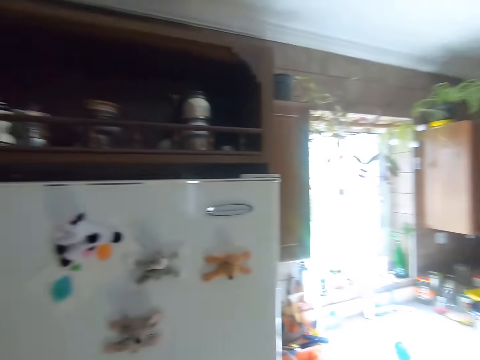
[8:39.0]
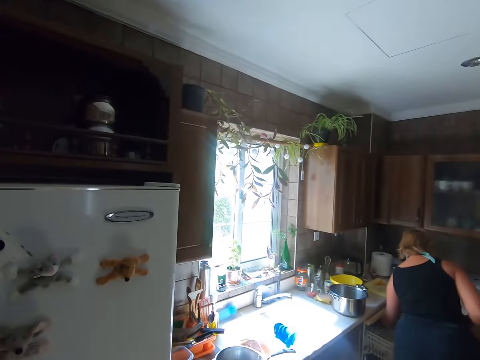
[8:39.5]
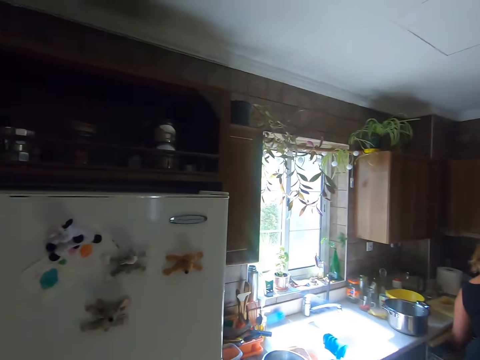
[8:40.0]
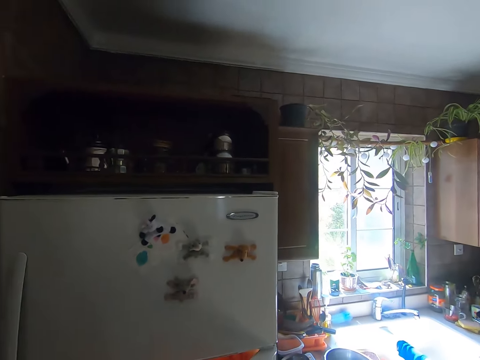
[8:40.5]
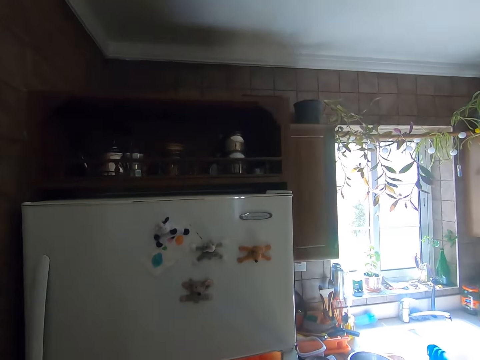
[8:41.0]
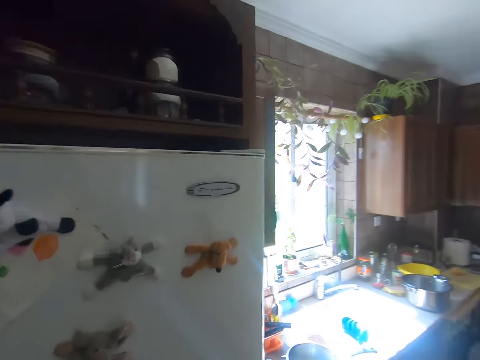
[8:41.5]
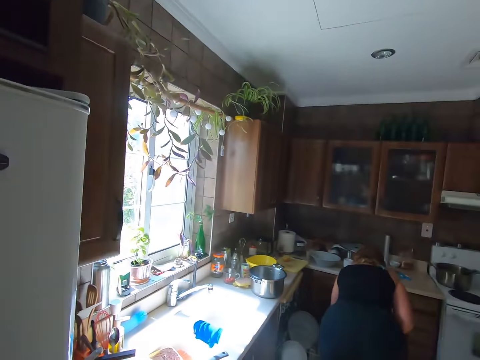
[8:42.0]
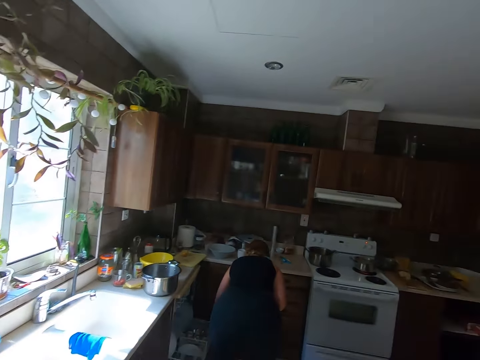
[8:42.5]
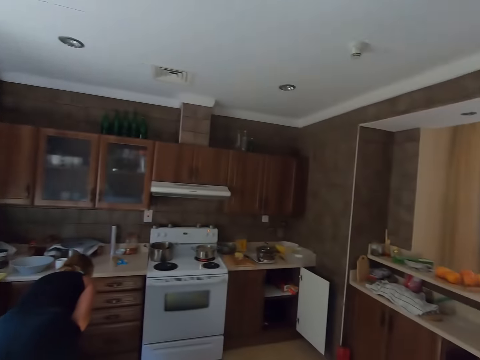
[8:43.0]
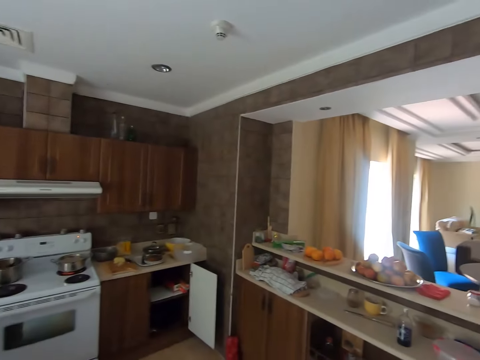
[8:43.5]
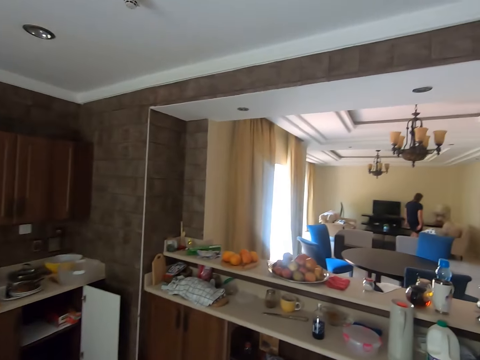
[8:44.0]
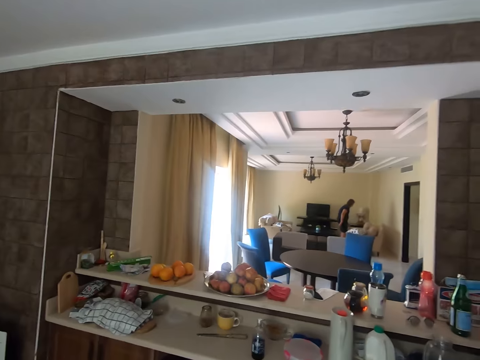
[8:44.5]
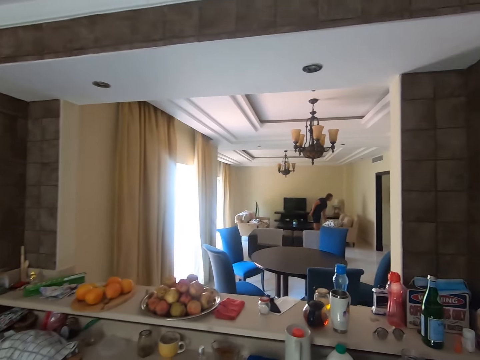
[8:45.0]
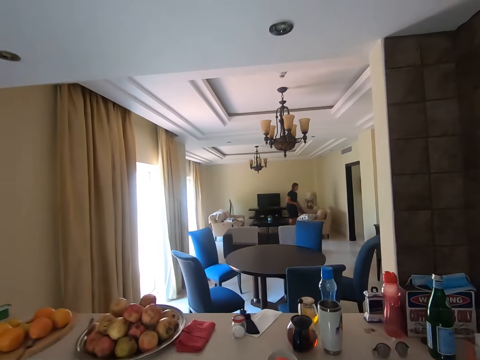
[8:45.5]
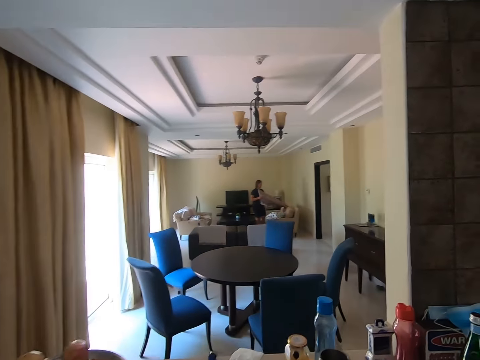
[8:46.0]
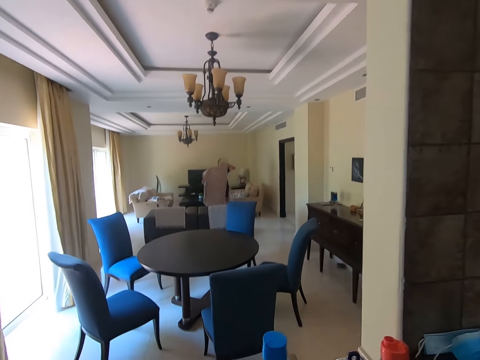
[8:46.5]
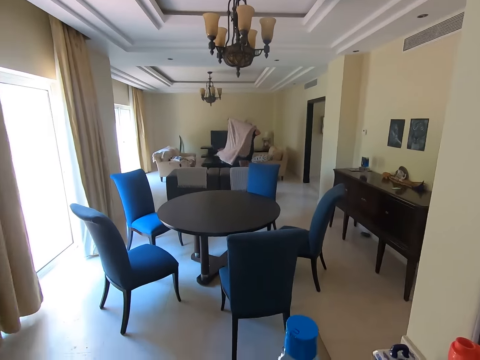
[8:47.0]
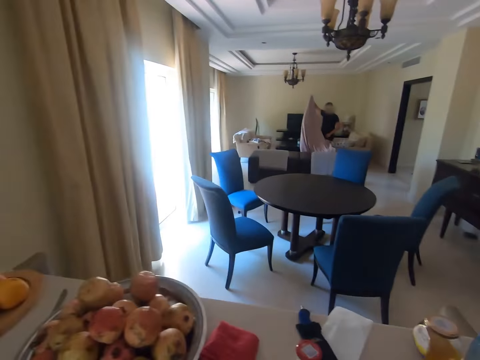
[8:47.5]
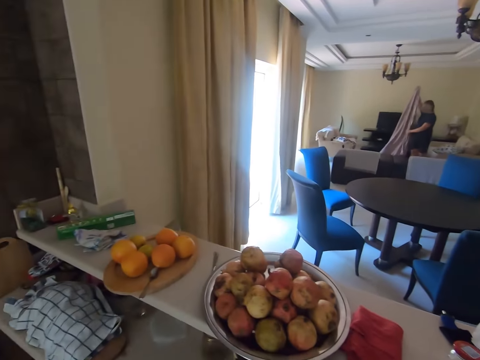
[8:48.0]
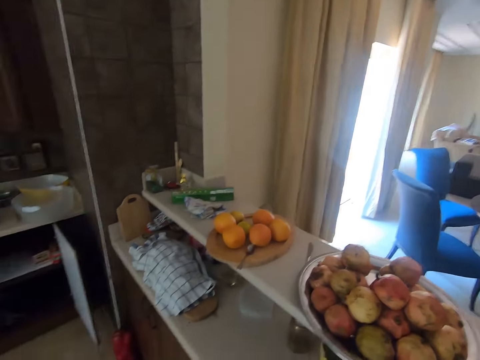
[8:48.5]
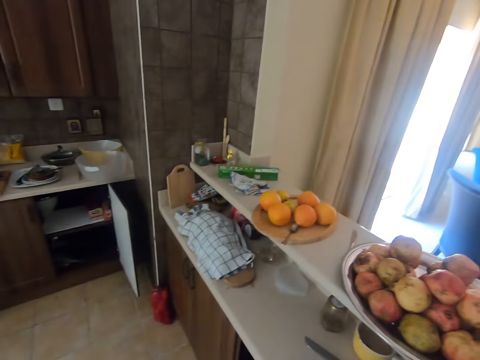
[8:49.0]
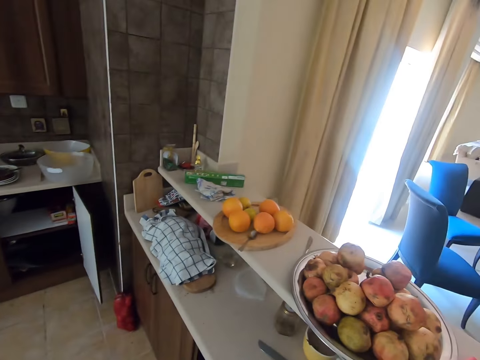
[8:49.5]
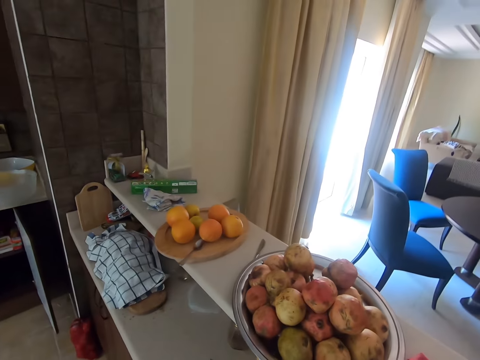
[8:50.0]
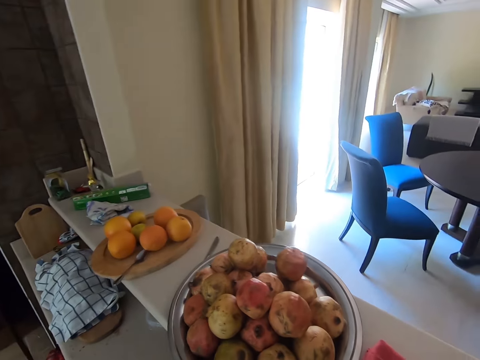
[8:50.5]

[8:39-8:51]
The camera wearer talks. They look around. A woman talks.

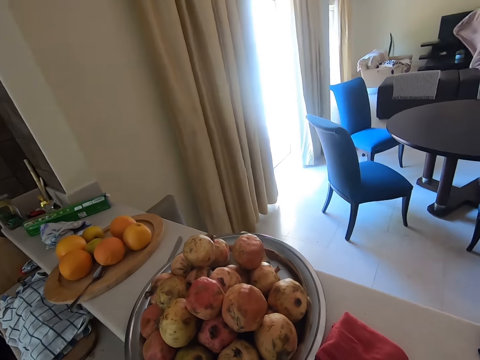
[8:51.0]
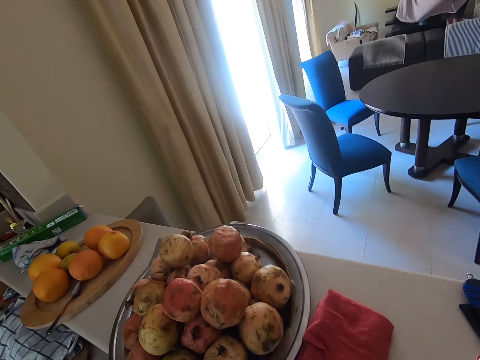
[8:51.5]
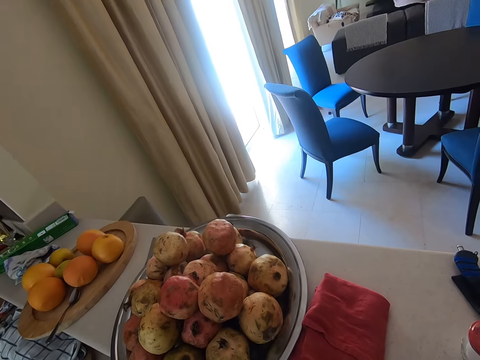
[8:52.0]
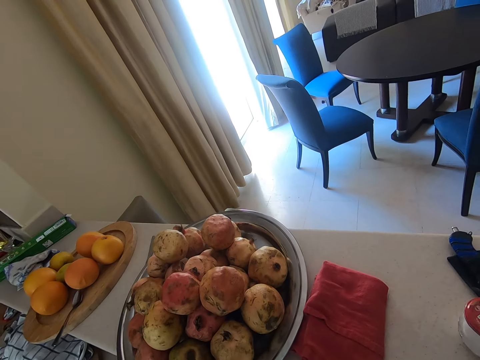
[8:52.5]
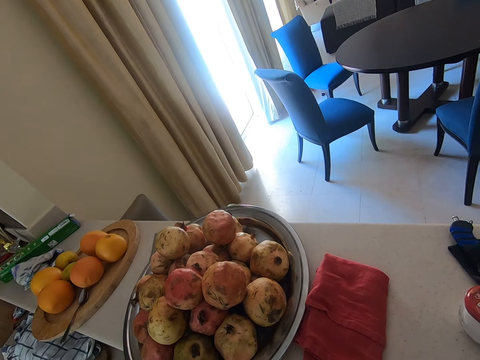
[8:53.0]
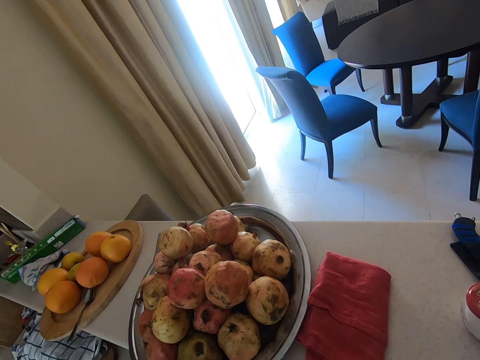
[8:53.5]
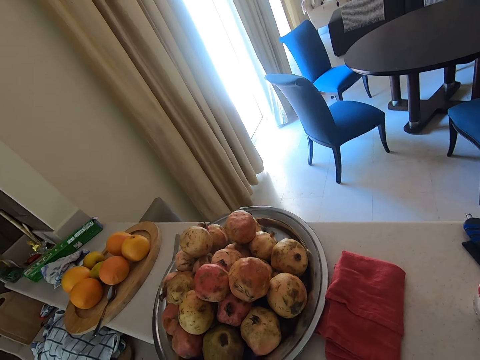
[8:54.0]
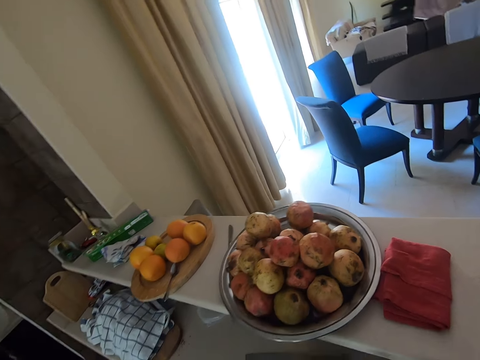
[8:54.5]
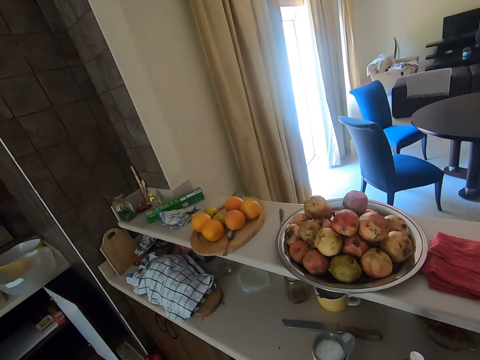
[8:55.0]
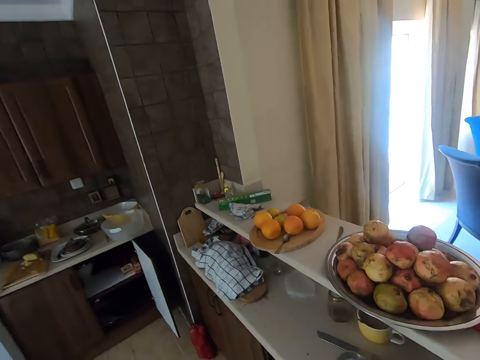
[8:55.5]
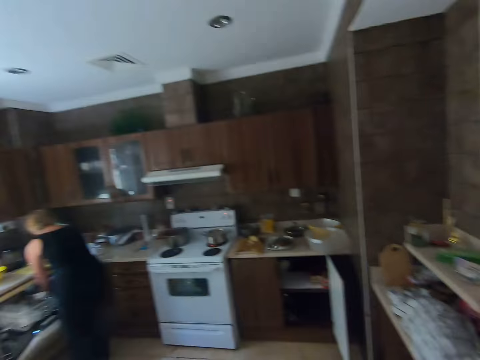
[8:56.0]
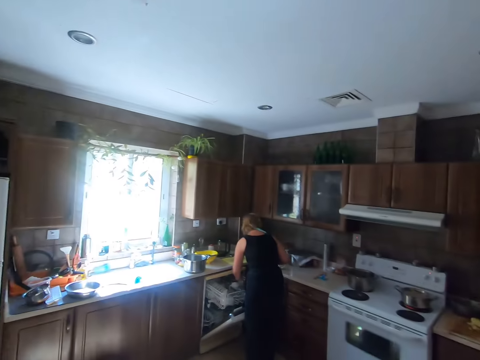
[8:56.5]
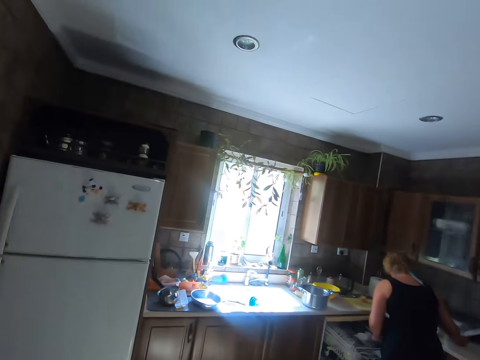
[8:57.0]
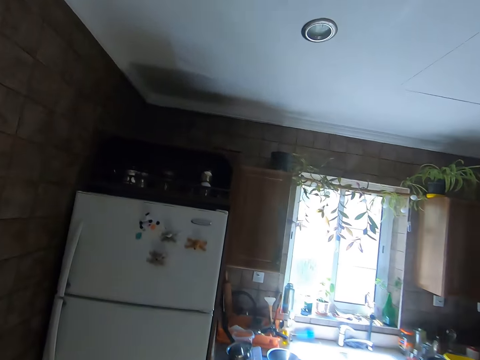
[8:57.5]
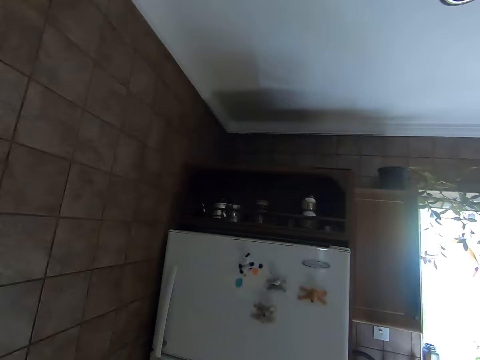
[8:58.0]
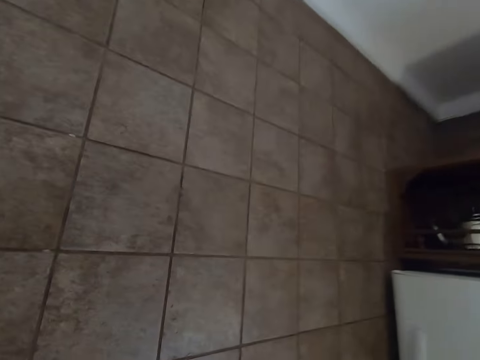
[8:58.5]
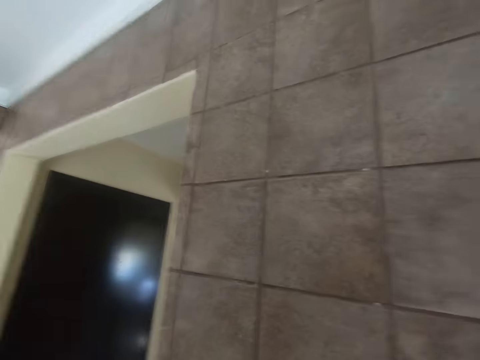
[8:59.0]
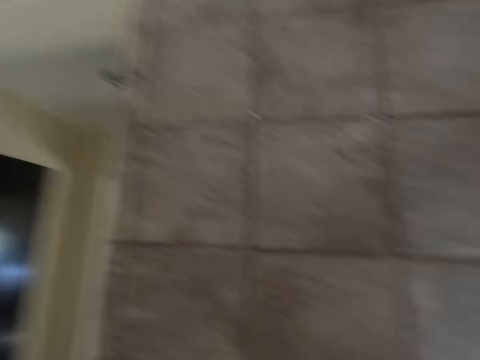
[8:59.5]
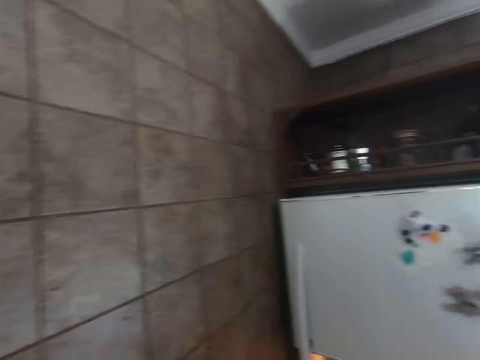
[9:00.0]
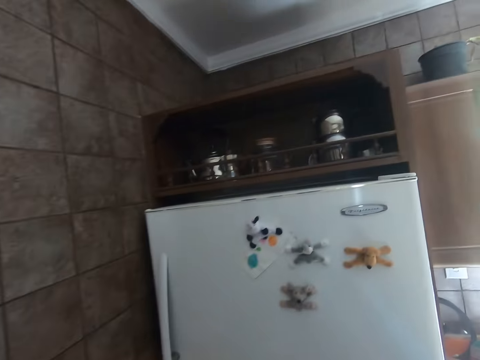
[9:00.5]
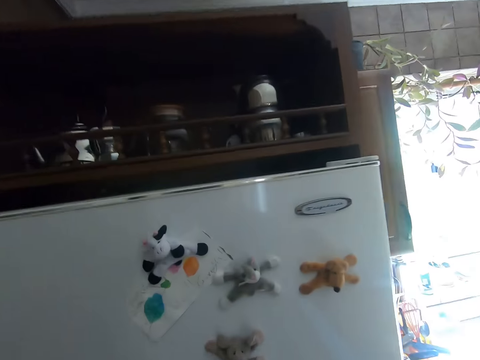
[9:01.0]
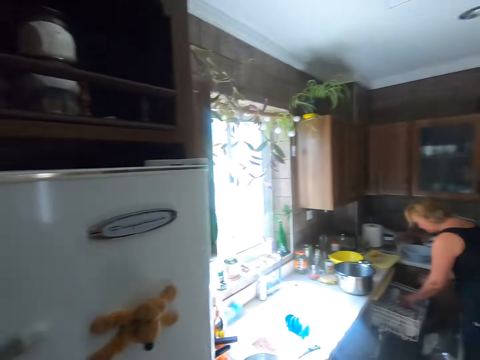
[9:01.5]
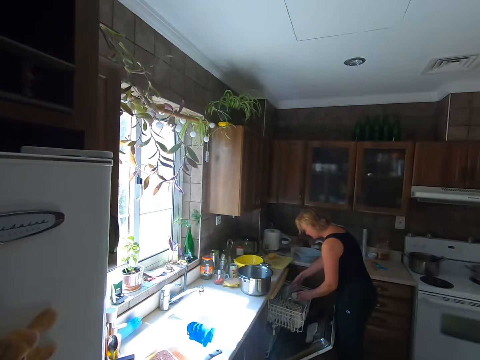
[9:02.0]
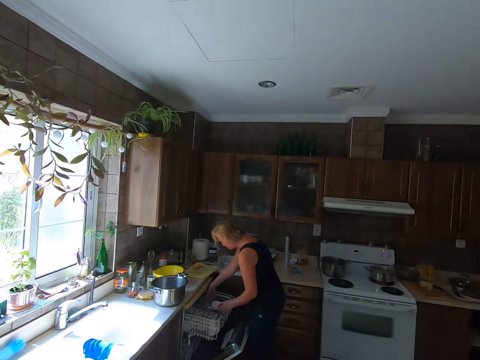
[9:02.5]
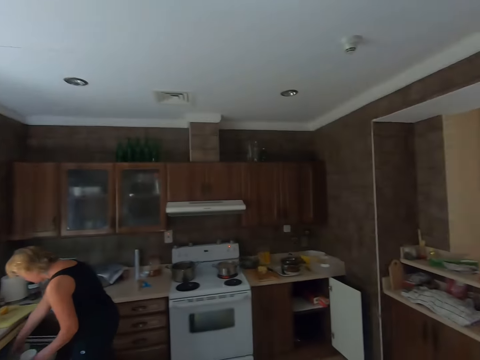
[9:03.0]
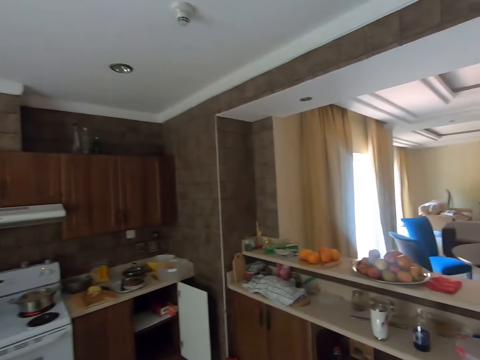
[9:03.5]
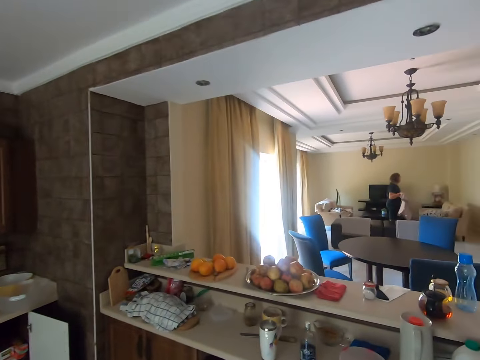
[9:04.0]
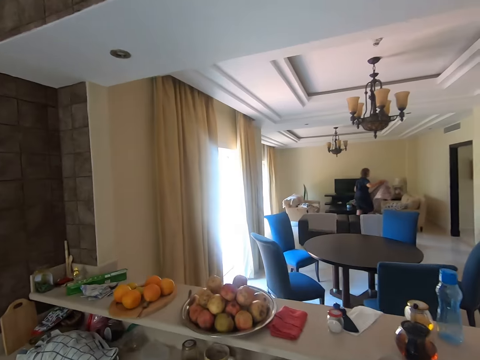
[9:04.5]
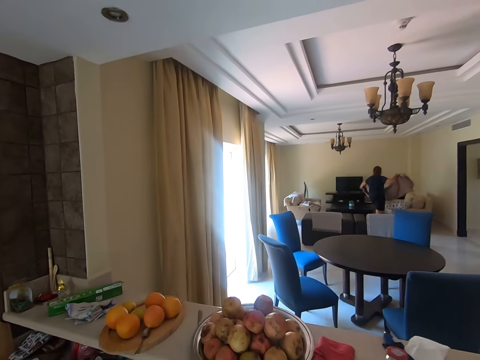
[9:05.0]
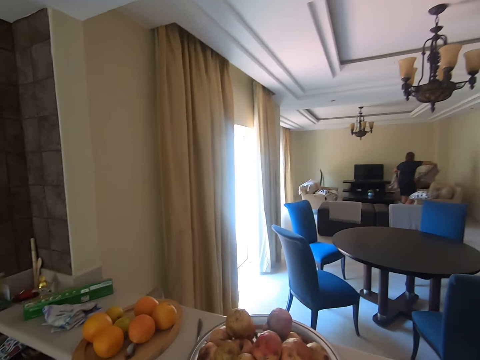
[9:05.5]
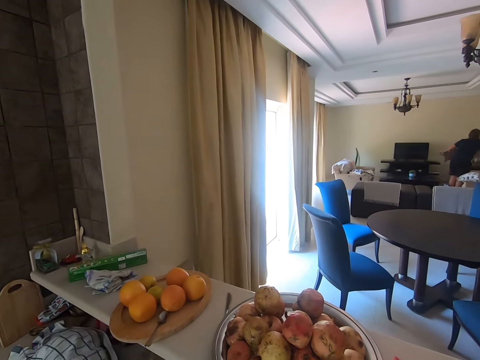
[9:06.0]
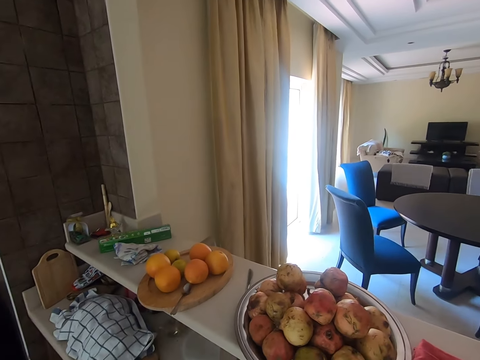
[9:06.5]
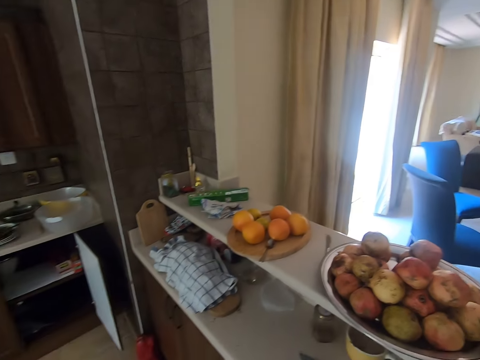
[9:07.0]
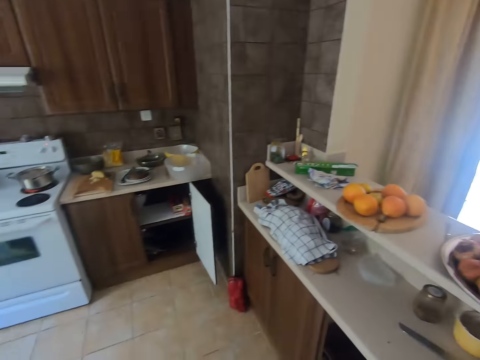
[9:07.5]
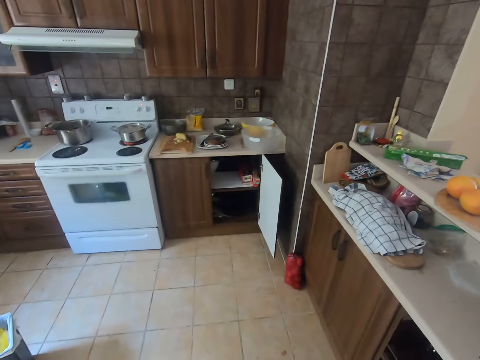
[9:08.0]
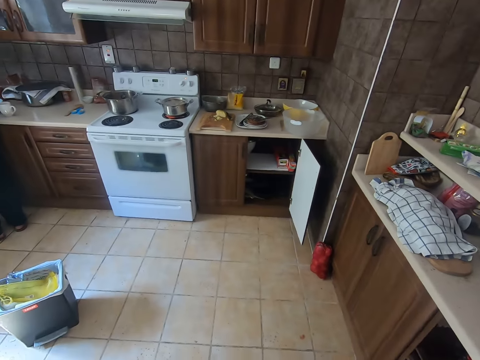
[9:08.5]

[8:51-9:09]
The camera wearer looks around. They walk around. They interact with a woman. They walk around. Another woman walks and puts a rag on the couch. The camera wearer looks around.
